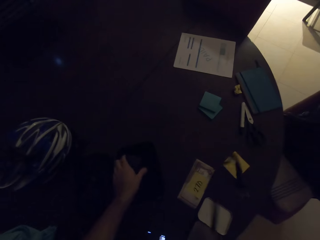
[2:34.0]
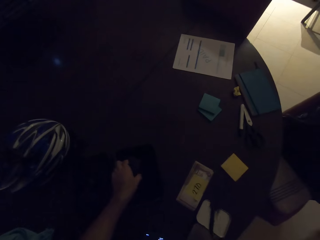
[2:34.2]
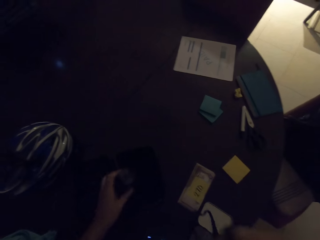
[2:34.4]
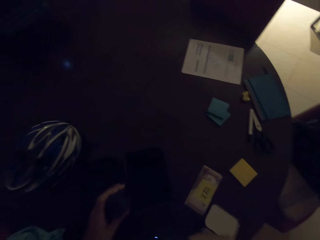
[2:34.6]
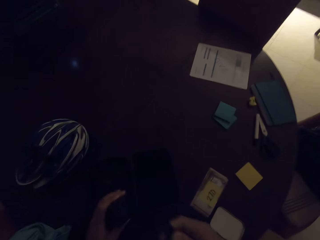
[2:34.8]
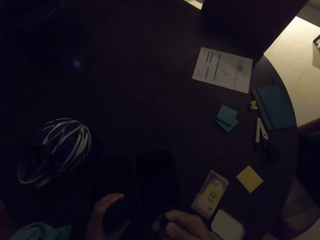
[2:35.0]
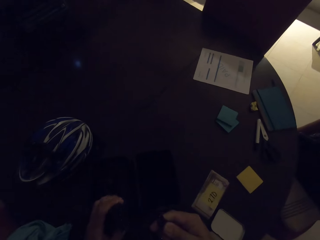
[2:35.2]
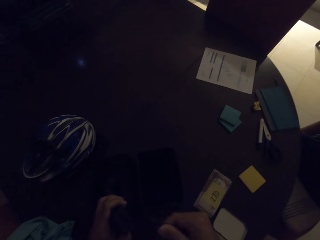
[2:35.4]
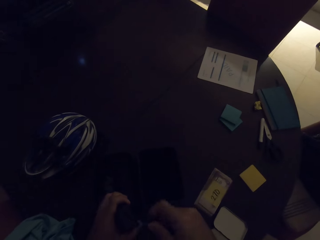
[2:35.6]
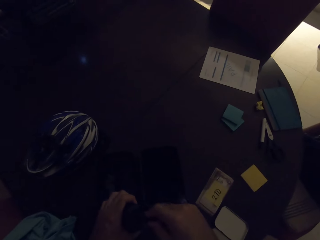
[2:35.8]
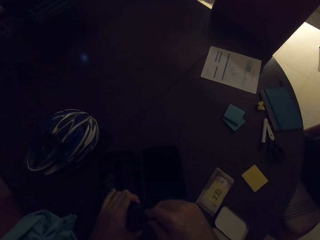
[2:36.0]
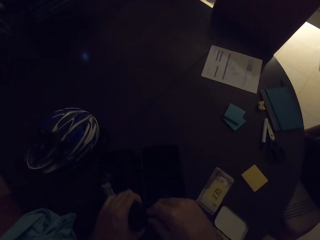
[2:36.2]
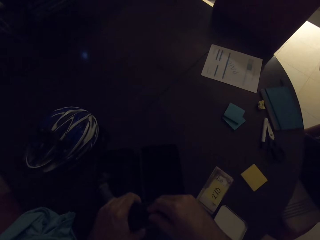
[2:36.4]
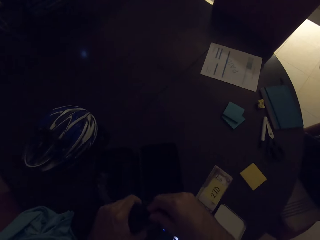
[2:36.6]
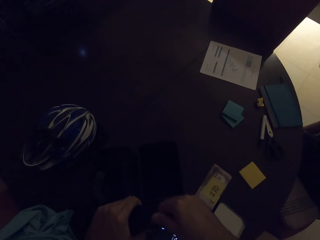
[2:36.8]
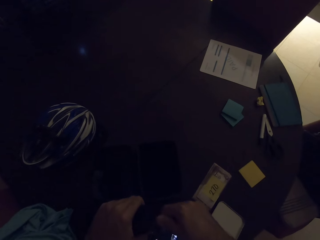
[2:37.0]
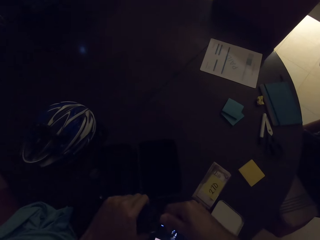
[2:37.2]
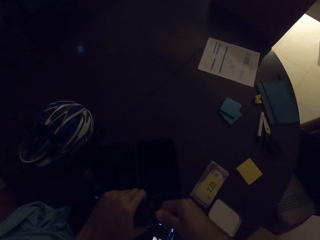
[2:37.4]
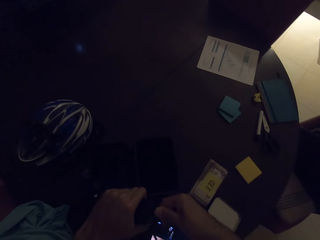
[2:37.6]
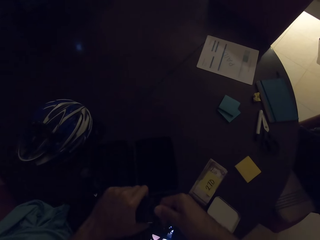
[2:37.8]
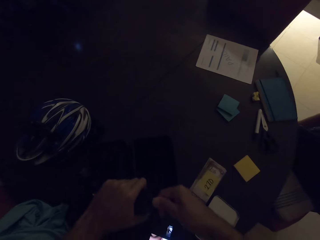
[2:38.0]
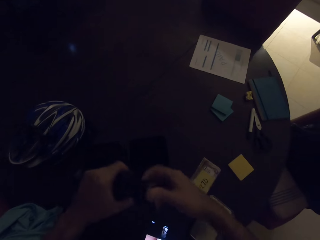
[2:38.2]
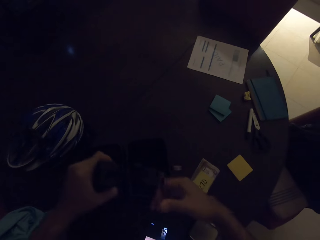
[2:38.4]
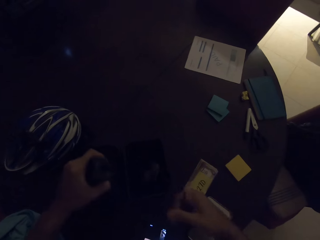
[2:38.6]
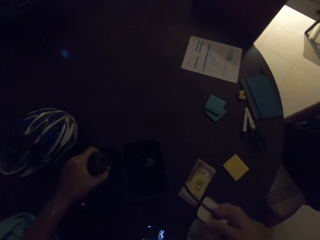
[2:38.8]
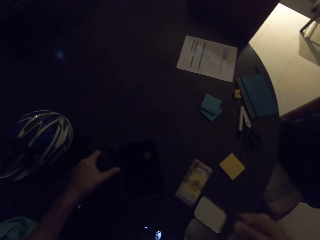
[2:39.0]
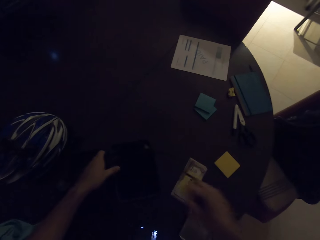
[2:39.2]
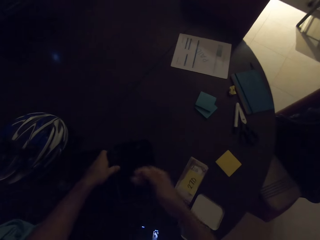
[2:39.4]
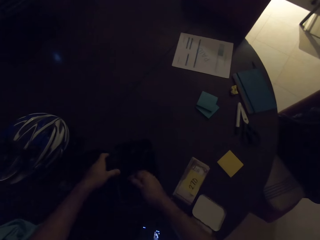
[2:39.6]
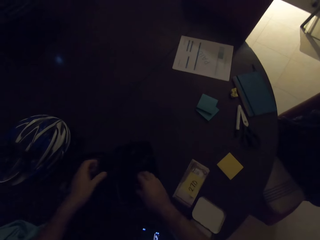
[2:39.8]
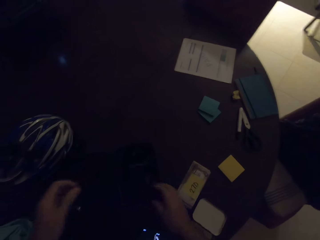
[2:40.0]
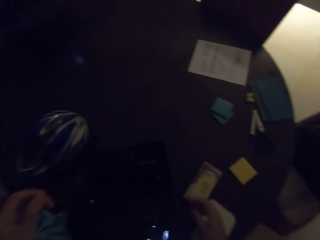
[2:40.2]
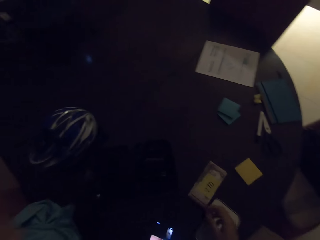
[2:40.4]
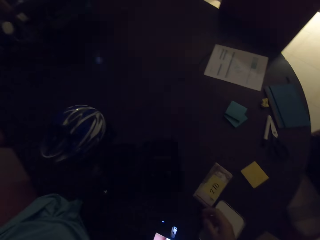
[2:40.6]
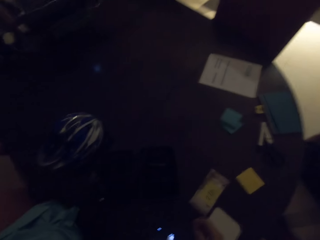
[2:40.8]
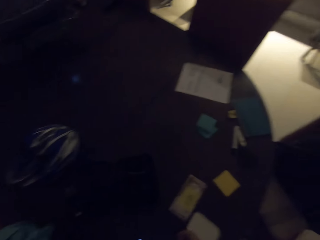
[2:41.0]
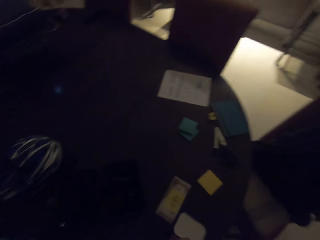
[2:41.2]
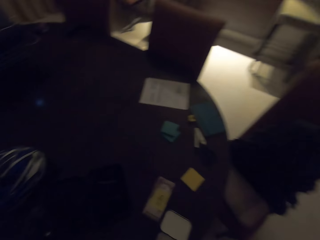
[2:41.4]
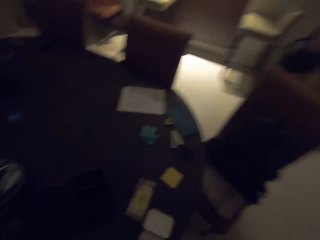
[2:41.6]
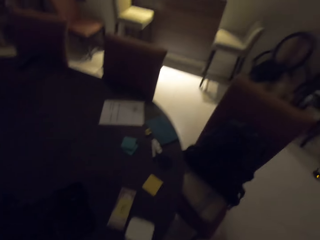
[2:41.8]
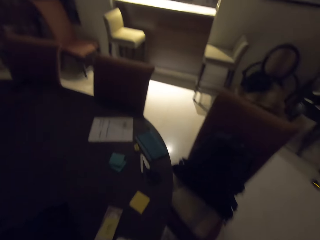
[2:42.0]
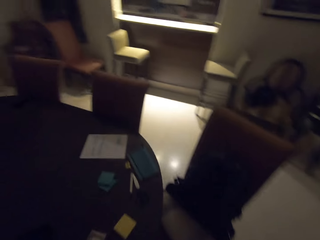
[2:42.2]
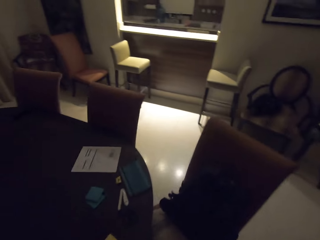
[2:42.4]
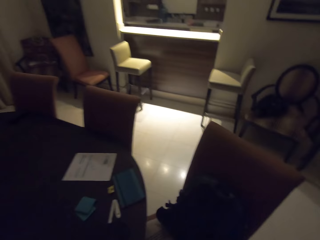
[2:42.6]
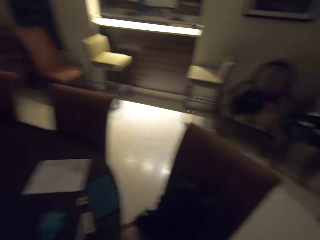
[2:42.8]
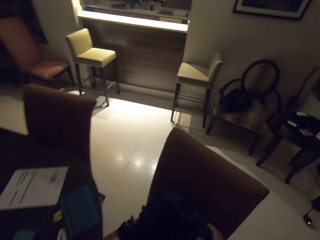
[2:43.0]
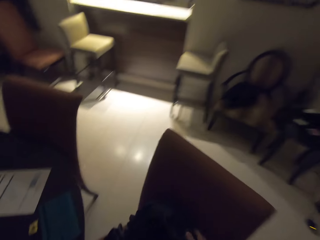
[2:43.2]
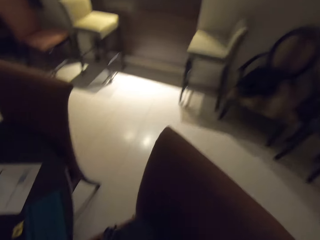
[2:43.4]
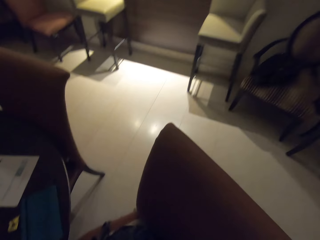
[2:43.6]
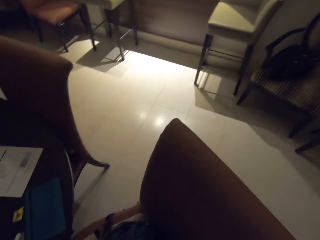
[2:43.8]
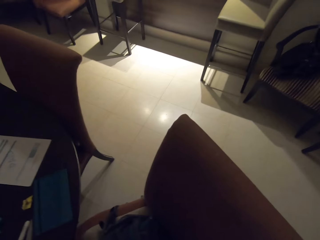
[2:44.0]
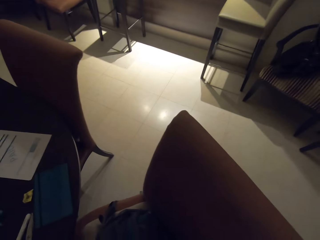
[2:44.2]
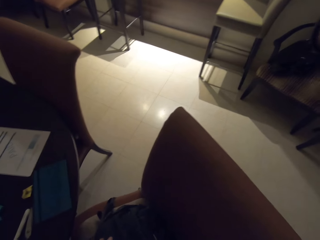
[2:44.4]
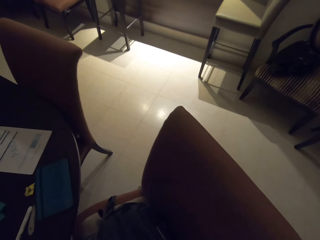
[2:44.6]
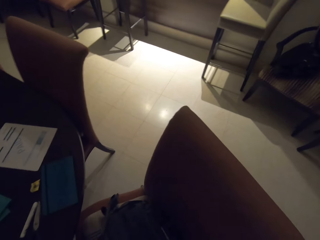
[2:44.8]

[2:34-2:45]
The camera wearer takes something. They fix the cable on something. They put down the cable. They touch something on top of the seat.

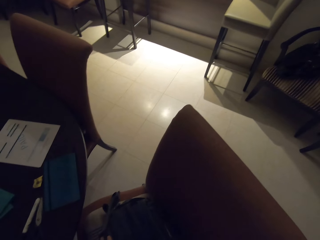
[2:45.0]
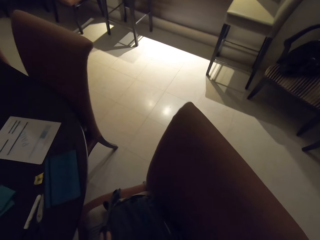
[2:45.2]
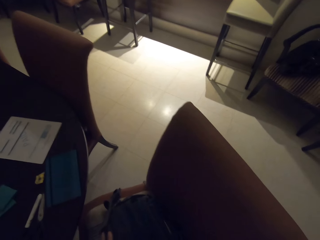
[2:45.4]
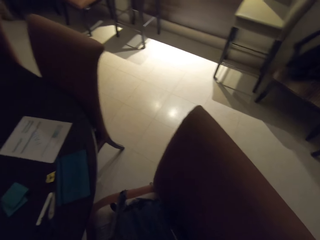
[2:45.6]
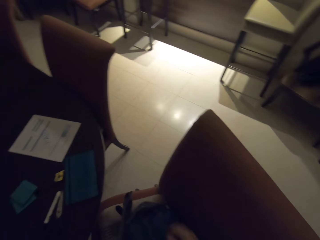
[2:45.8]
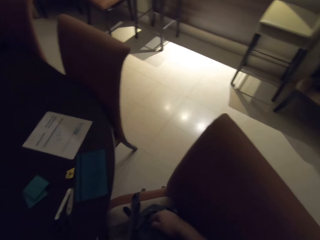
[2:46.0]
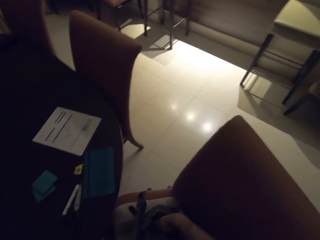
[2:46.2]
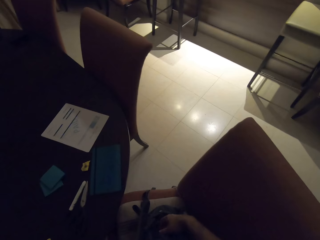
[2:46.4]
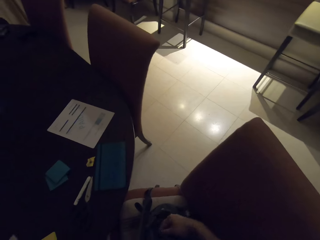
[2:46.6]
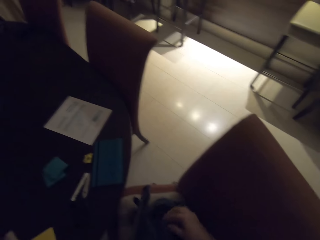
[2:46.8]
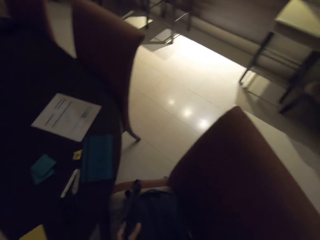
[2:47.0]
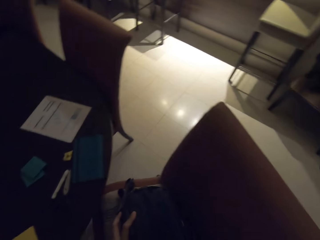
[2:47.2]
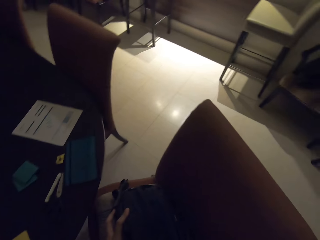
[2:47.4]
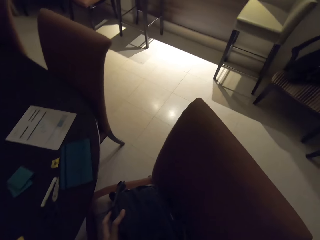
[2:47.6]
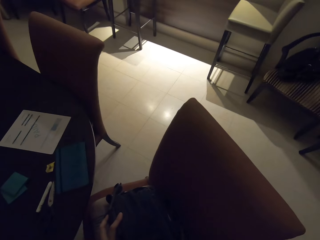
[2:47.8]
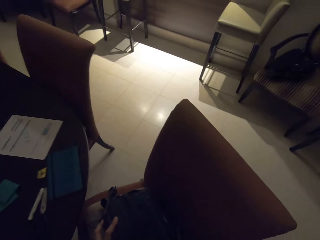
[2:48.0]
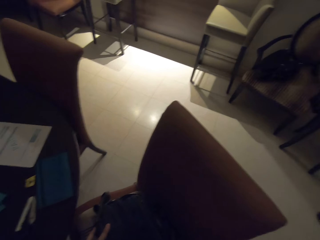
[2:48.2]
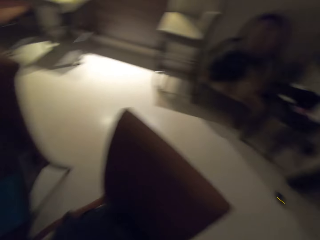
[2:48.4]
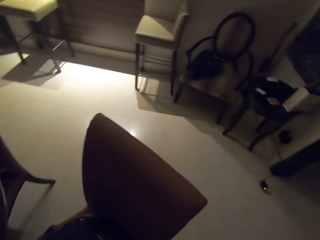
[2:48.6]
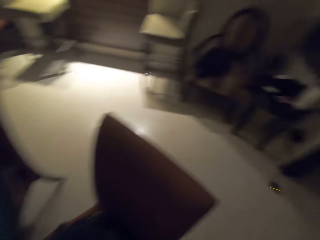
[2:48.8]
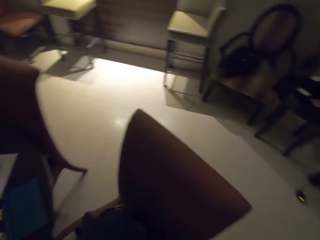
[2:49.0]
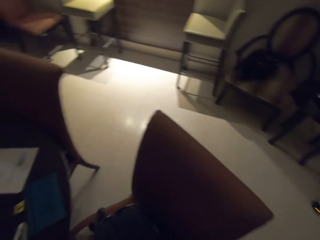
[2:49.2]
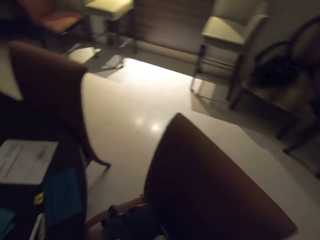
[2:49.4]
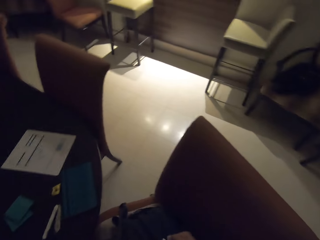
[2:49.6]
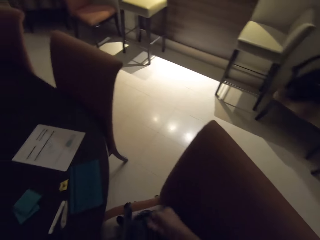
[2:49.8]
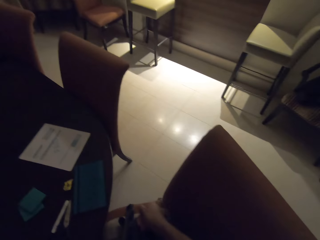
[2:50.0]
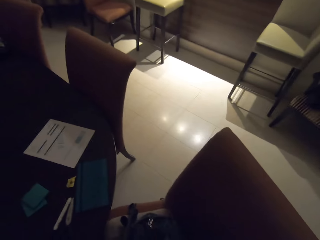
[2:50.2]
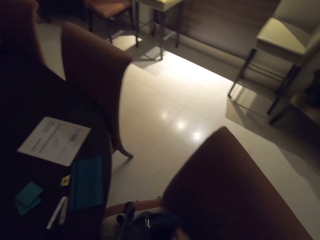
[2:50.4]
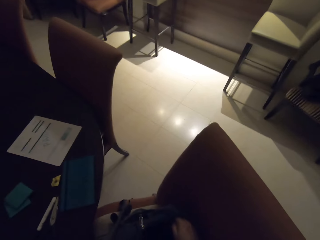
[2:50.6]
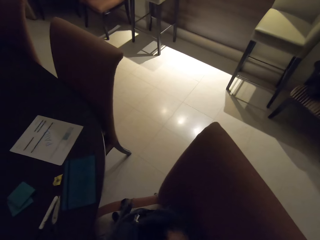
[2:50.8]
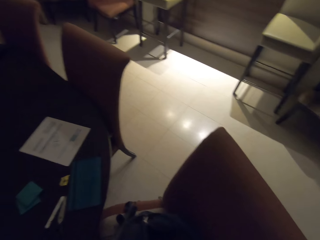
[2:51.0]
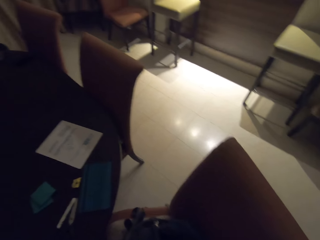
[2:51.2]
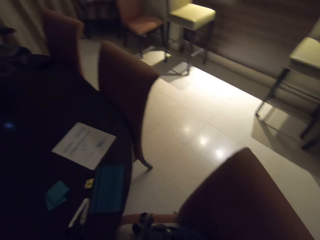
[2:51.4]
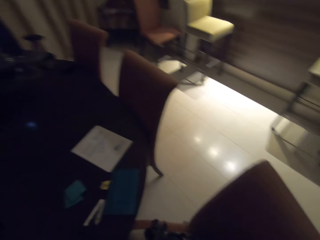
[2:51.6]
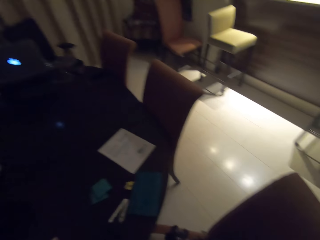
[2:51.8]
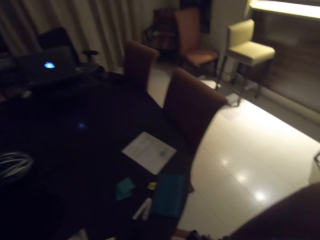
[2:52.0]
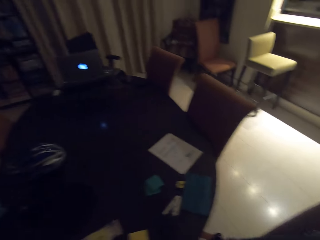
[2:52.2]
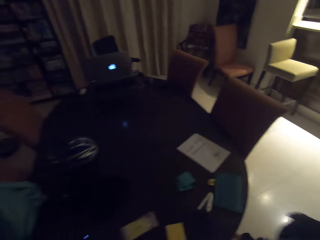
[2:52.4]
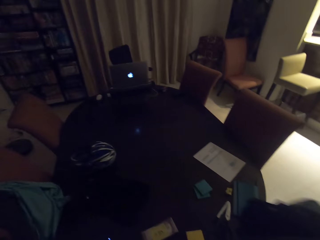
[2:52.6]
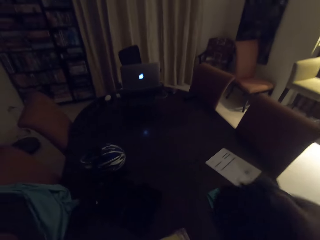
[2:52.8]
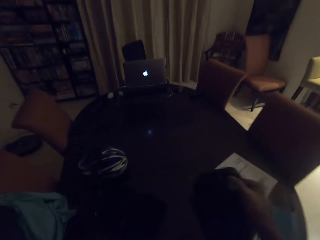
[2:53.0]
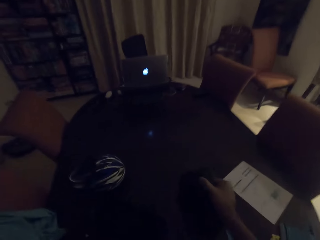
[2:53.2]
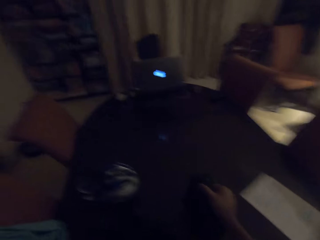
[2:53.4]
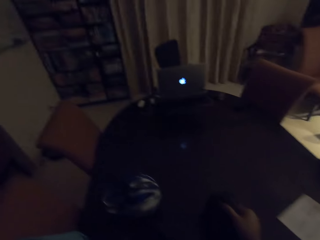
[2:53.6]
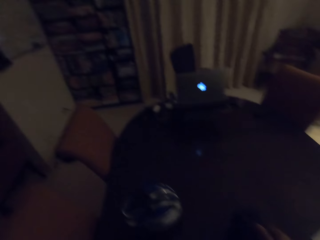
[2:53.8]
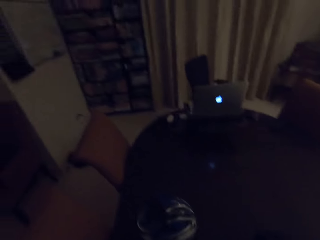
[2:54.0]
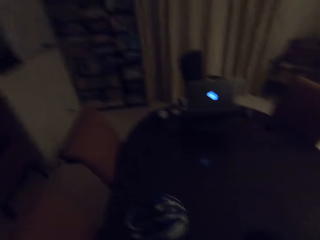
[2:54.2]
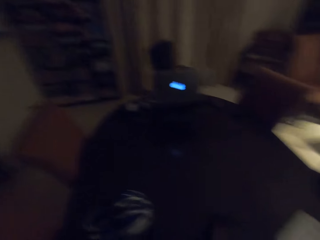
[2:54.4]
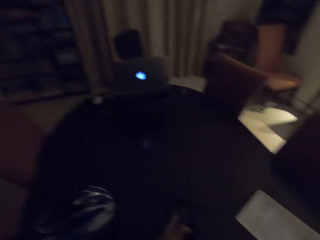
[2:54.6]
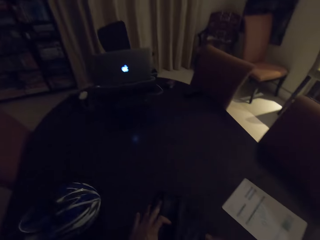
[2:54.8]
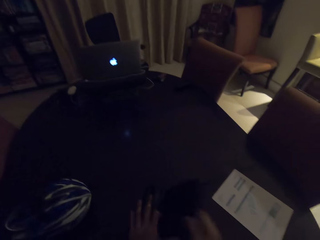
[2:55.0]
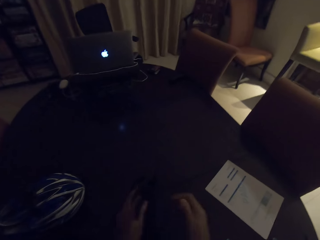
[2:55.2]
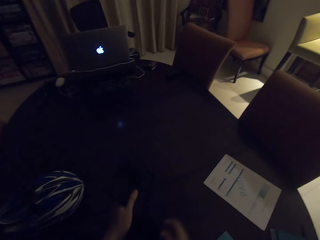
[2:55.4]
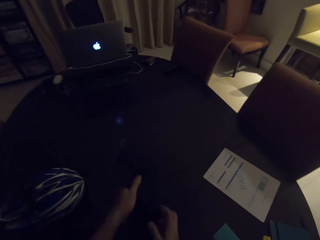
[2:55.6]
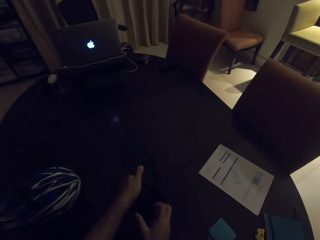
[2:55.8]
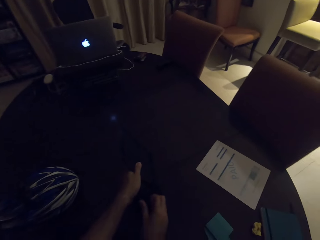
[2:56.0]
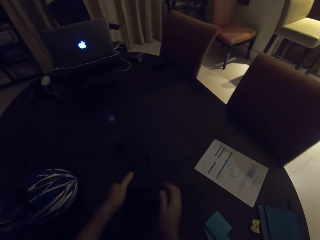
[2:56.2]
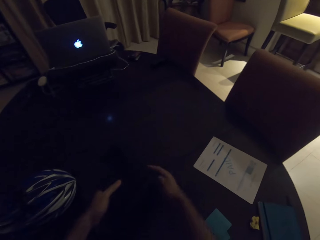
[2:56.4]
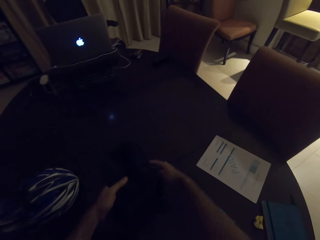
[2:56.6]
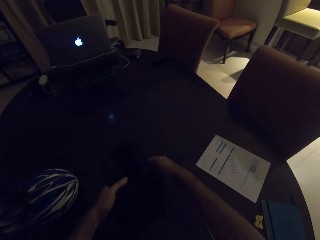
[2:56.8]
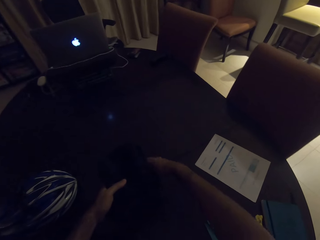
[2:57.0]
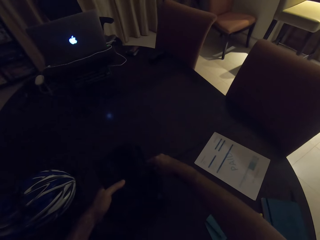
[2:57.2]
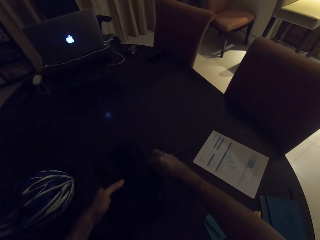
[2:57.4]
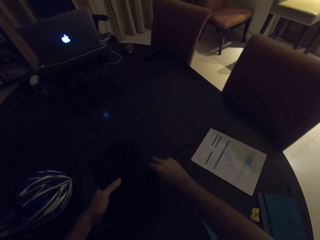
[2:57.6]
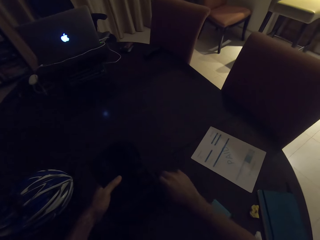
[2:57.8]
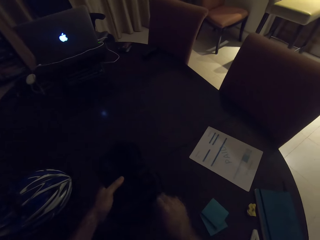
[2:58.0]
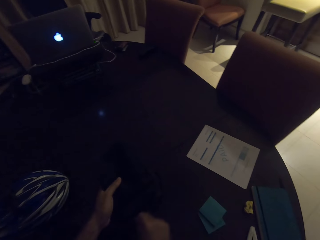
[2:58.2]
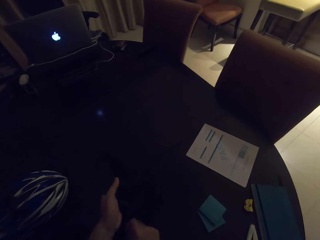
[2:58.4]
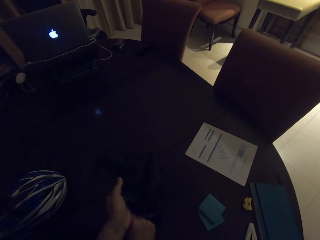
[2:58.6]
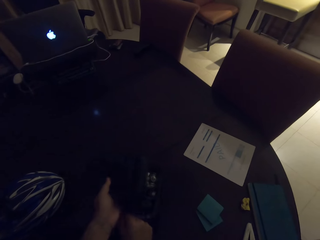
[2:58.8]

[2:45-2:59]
The camera wearer opens the bag zip. They converse with a woman. They take the bag from the bag. They put the bag on the table. They converse with the woman. They open the bag on top of the table.
